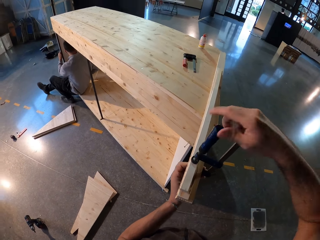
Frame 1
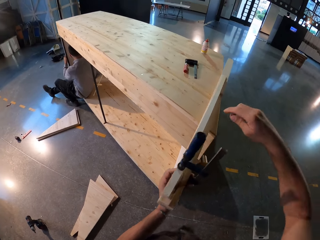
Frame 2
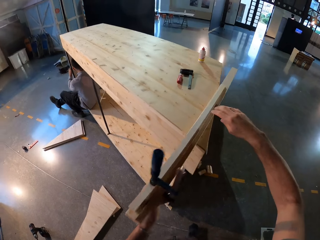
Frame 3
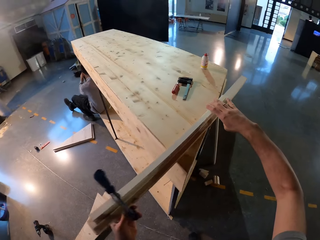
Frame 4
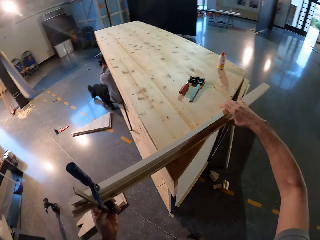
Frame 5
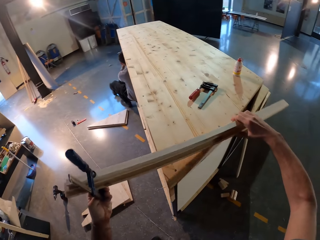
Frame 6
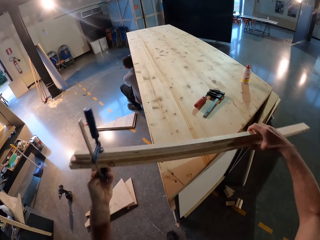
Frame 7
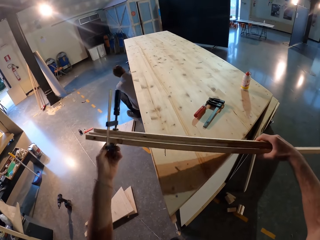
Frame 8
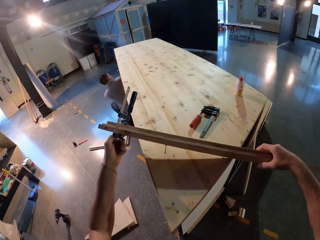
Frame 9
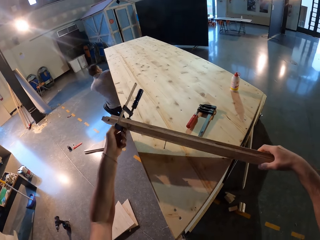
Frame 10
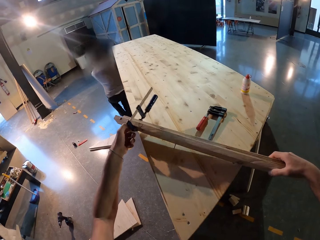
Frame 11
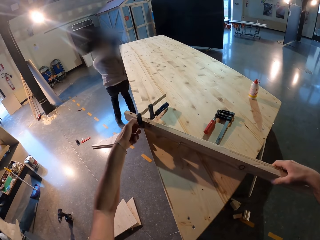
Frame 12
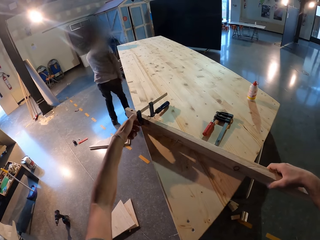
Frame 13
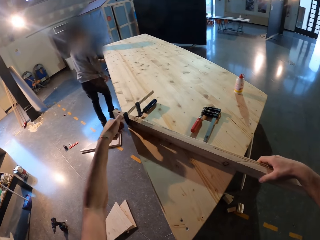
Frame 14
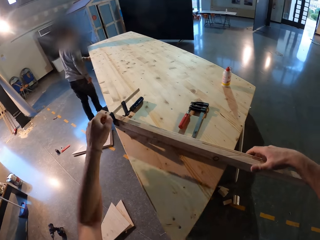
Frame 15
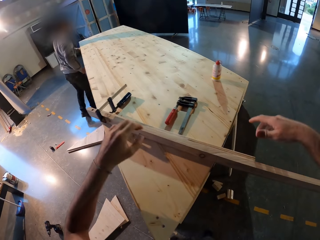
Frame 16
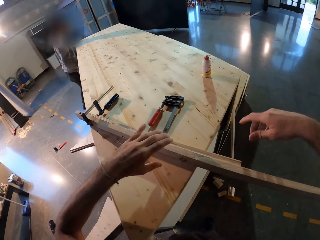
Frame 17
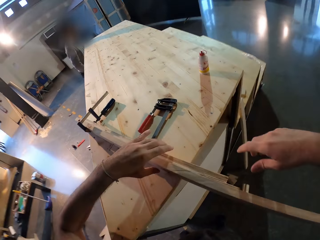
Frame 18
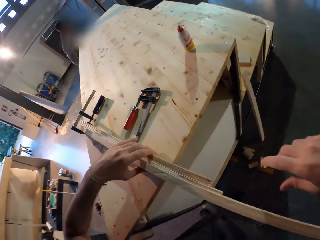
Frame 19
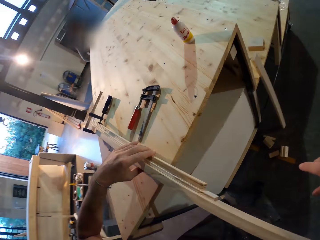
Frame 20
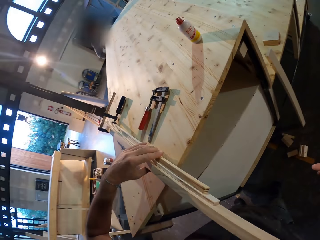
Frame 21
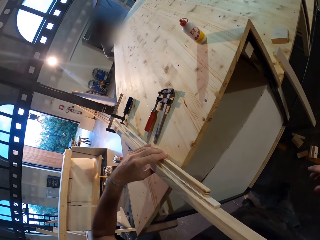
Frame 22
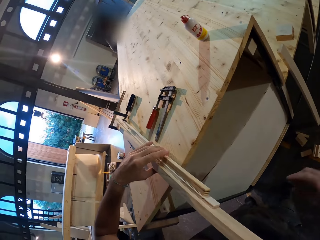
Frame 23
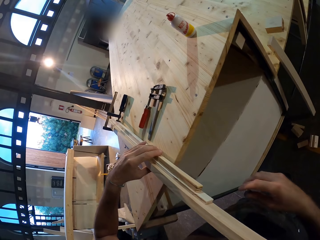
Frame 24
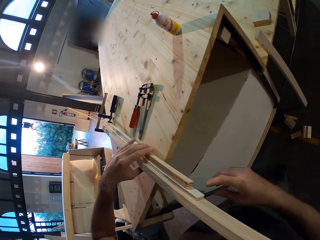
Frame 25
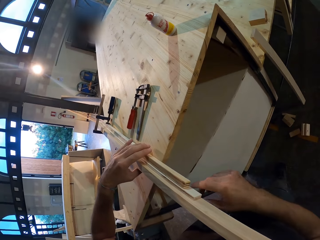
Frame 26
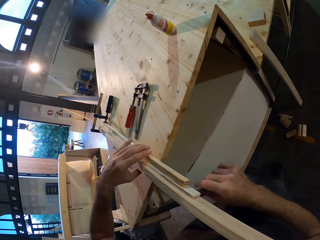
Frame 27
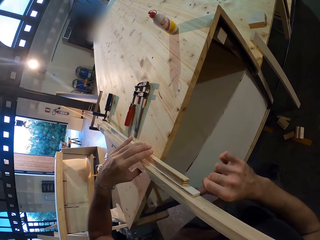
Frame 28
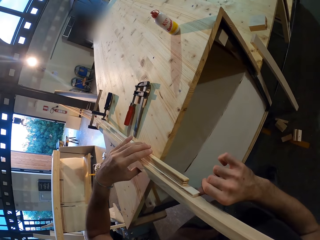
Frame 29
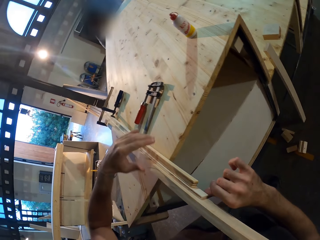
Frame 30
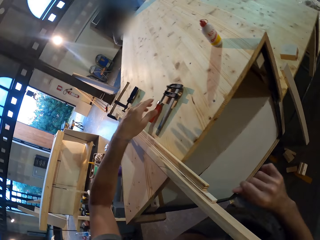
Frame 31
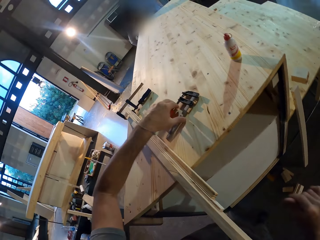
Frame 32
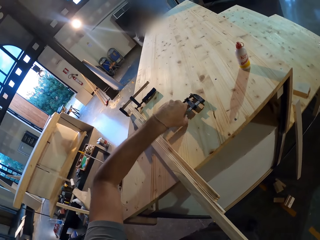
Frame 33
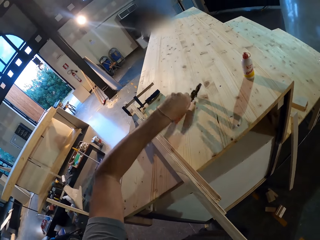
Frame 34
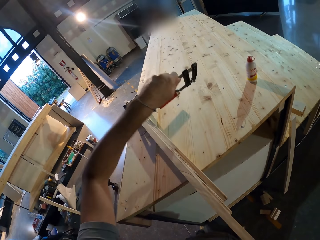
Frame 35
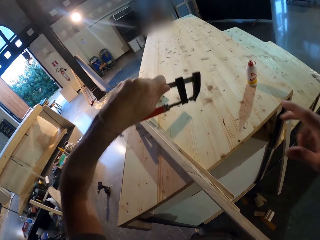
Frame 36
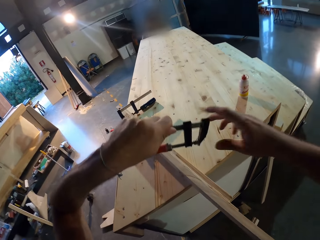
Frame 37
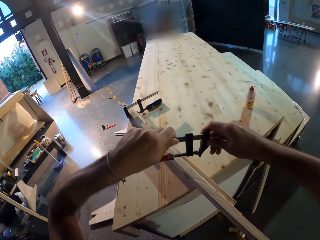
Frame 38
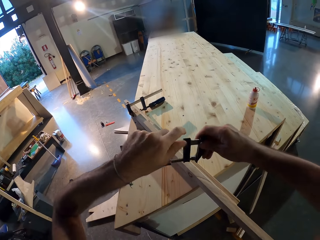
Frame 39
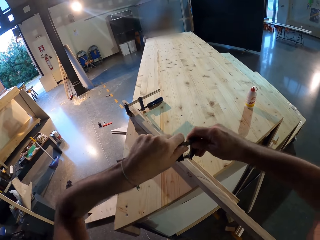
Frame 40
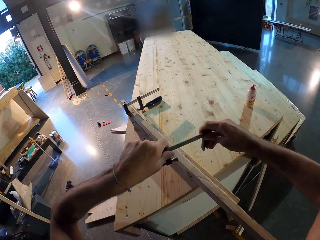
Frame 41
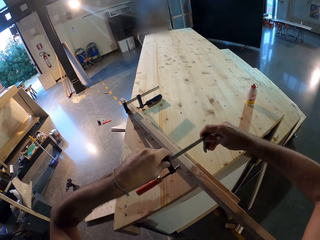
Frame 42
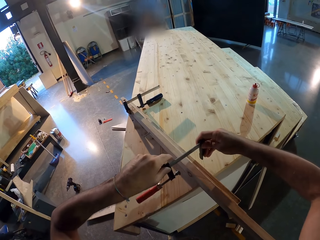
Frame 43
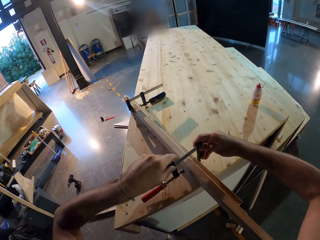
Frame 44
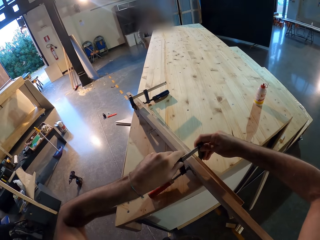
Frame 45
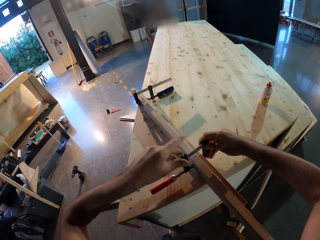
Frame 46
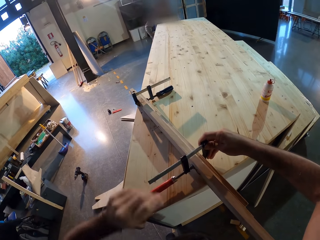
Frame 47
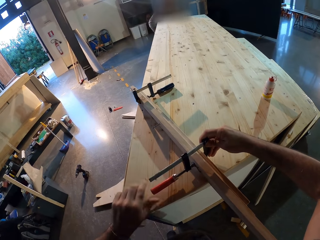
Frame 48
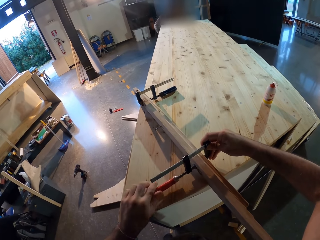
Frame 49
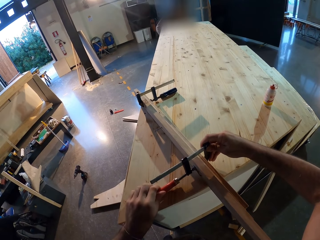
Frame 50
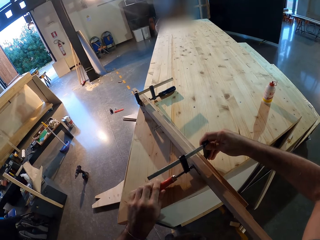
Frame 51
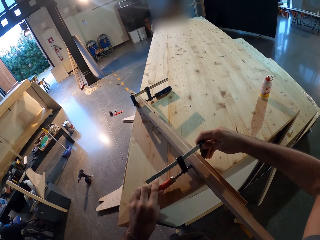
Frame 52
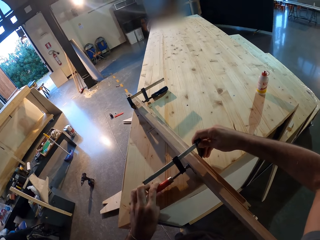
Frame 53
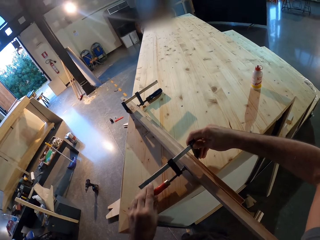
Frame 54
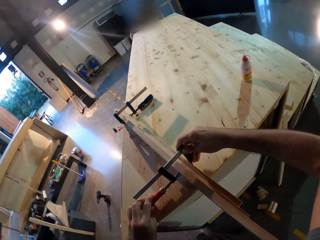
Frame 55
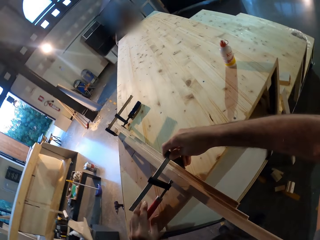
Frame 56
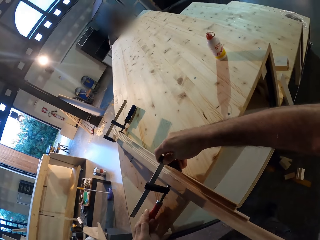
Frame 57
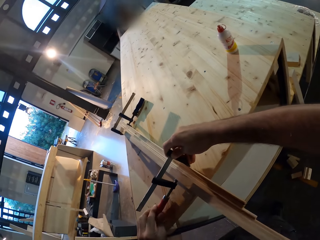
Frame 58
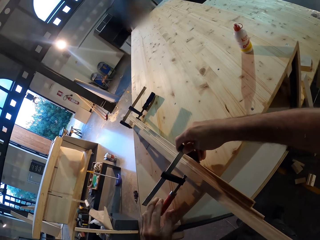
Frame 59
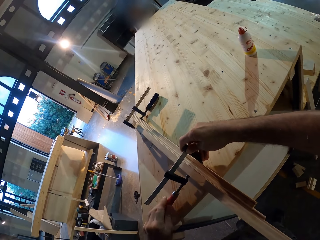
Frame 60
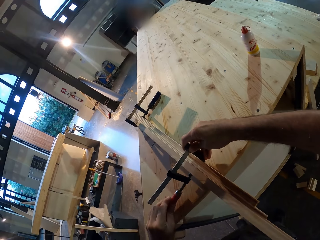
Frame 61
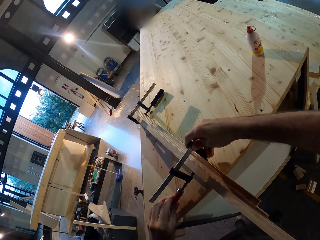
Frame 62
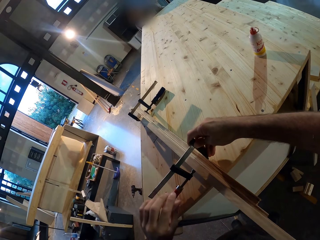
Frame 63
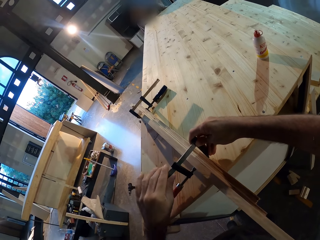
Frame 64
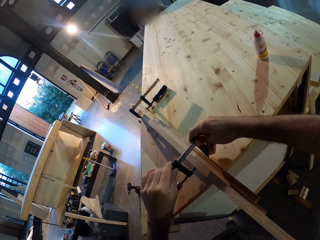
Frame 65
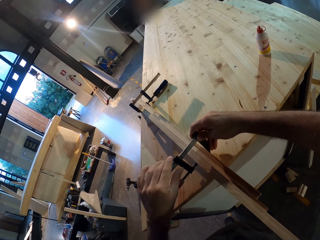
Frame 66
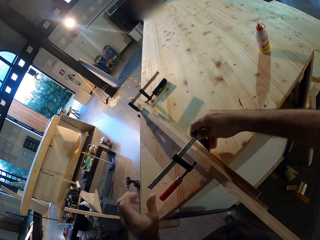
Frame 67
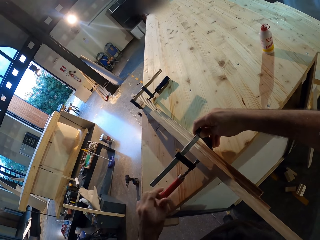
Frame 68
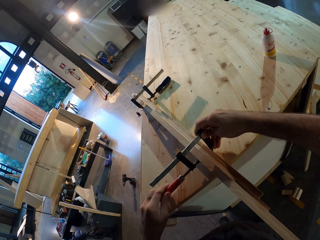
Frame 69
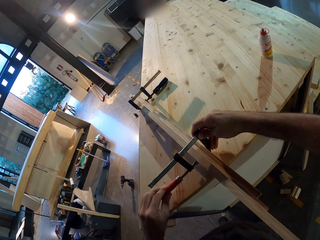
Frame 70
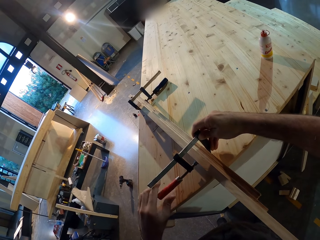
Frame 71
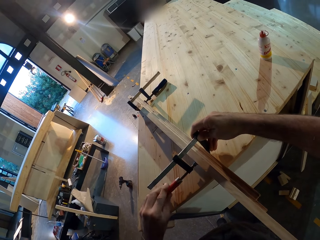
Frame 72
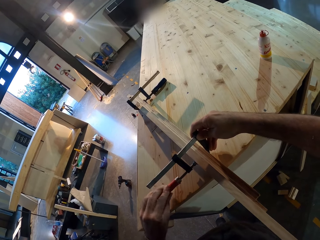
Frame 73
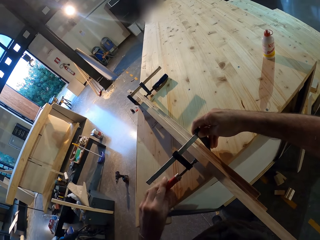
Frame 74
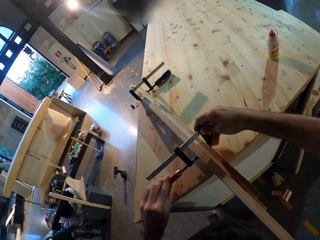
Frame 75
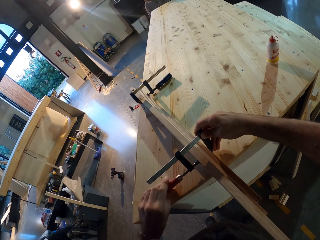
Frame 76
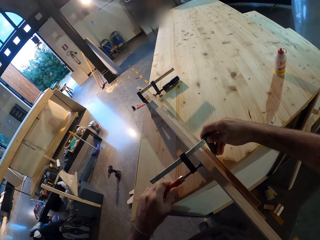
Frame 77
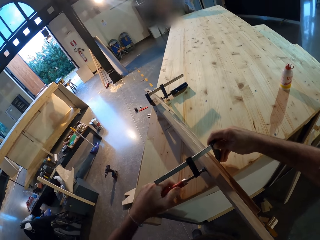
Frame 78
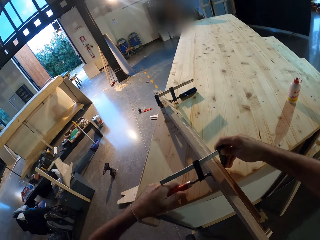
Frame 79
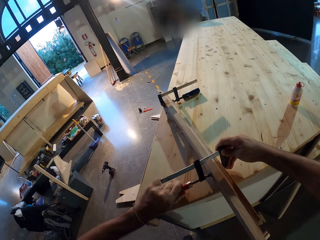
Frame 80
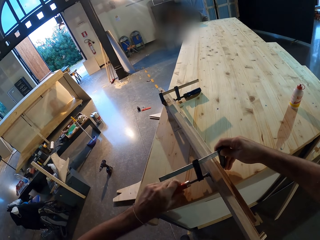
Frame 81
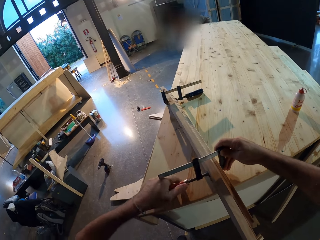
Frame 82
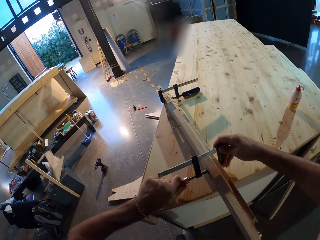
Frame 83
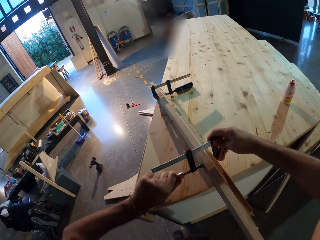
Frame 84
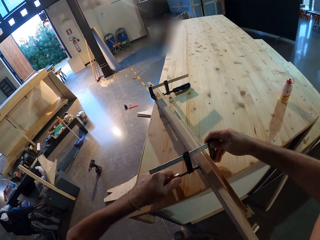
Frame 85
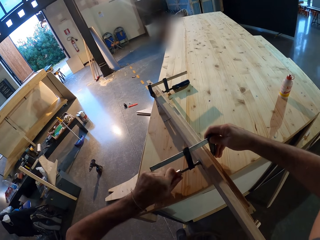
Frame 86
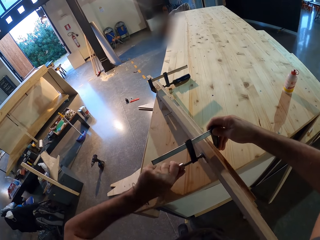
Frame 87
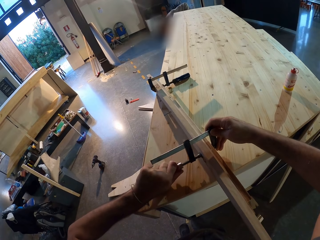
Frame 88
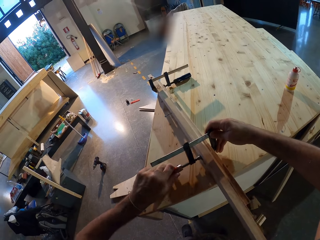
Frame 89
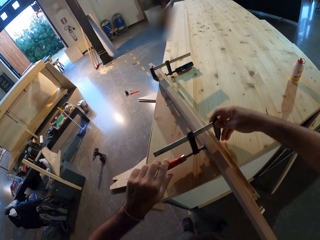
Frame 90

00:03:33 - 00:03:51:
The camera wearer takes the wood from the table ladder with both hands. A man gets up from the table ladder. The camera wearer places the wood on the table ladder. He holds the wood with his left hand. He aligns the attached woods on the stand. He adjusts the wood with his right hand. He takes the g-clamp from the table ladder with his left hand. He adjusts the g-clamp with both hands. He places the g-clamp on the wood. He clamps the attached woods with the clamp. He tightens the g-clamp on the wood with his left hand. He adjusts the g-clamp with his left hand. He tightens the g-clamp on the wood with his left hand.

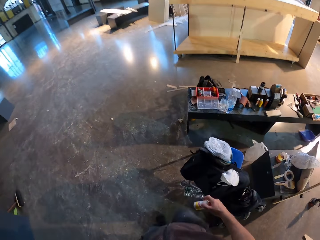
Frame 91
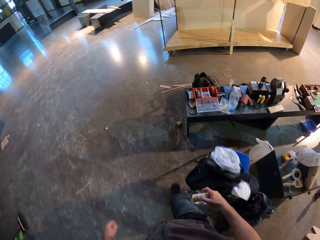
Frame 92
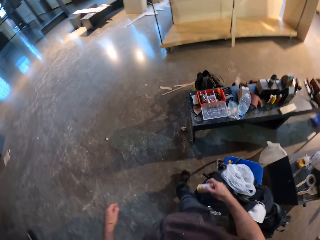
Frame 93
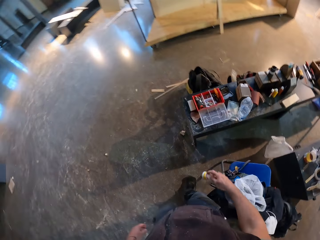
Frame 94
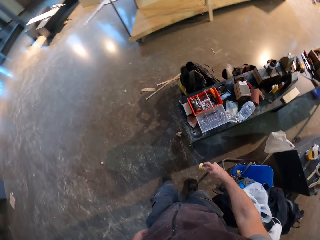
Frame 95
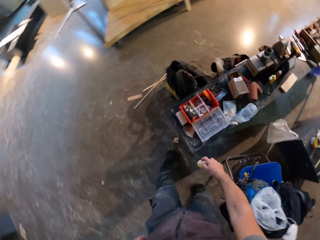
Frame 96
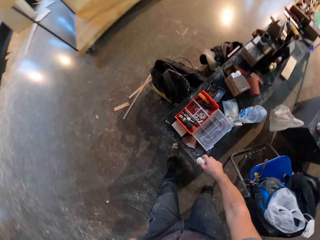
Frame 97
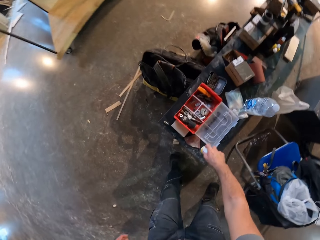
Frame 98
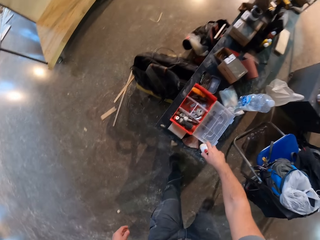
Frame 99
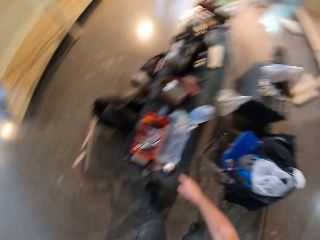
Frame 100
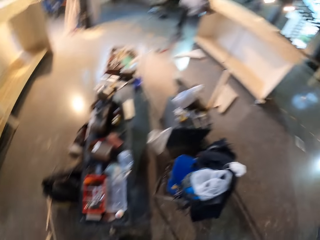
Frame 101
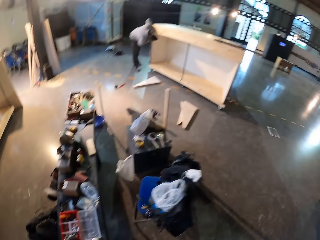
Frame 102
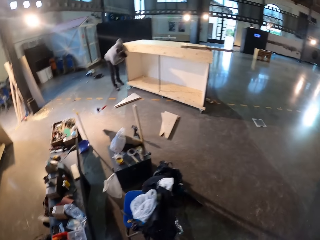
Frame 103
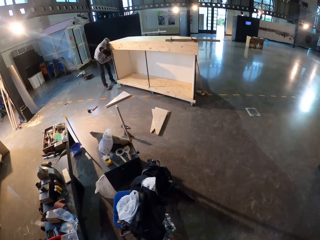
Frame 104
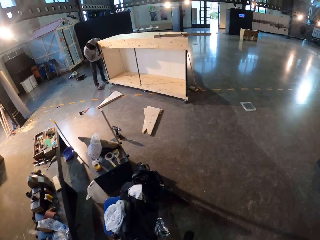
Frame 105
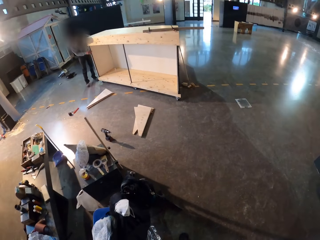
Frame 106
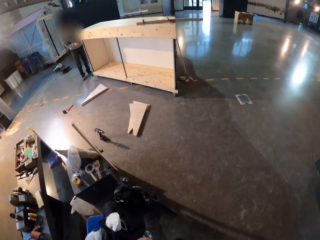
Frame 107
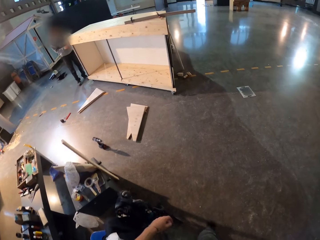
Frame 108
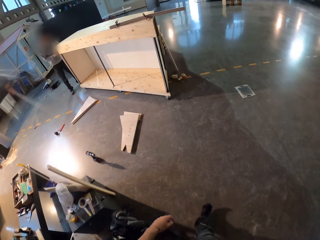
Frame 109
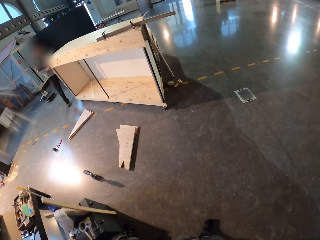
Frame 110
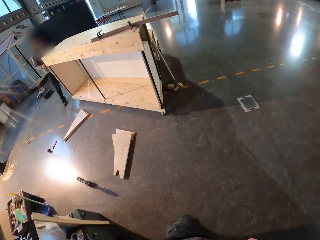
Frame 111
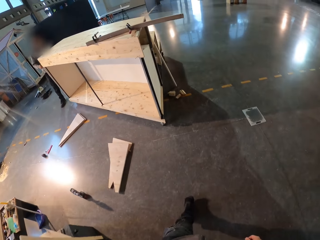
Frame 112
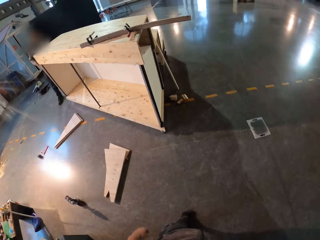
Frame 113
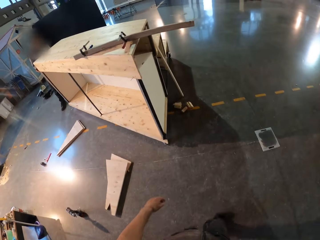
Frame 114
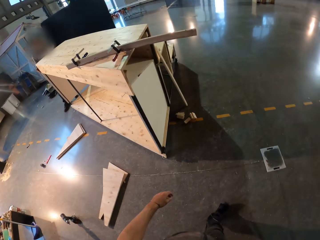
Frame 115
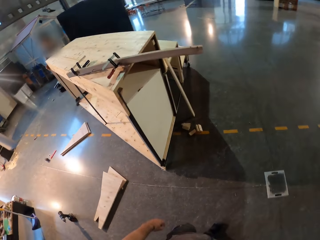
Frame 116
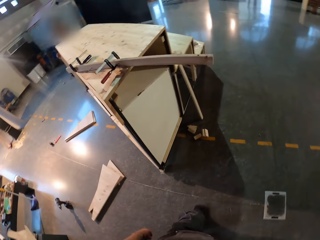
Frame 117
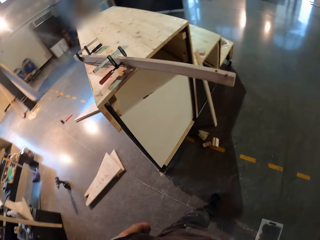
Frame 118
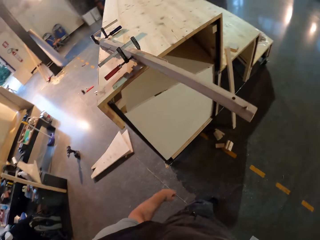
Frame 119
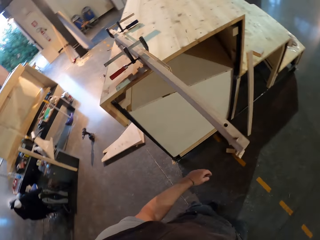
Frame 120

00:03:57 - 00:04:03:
The camera wearer drops the glue bottle on the bench. A man holds the table ladder with both hands. The camera wearer walks back to the stand. The man works on the stand.
